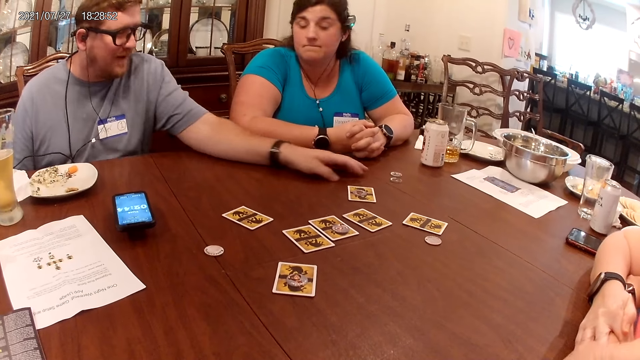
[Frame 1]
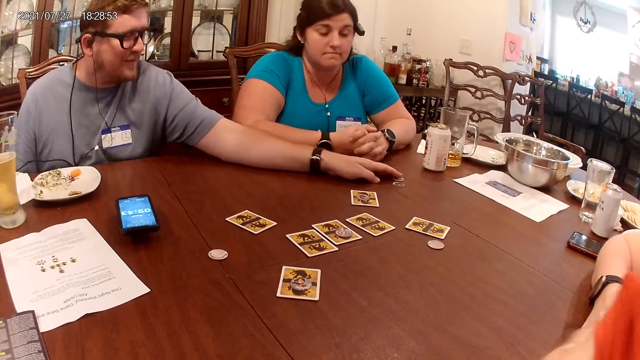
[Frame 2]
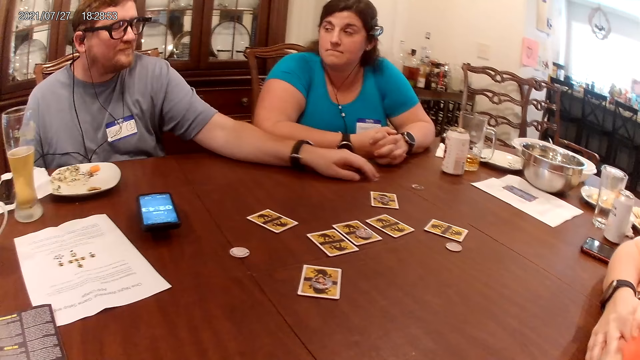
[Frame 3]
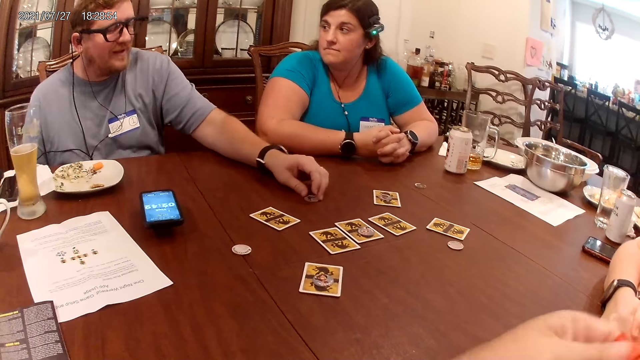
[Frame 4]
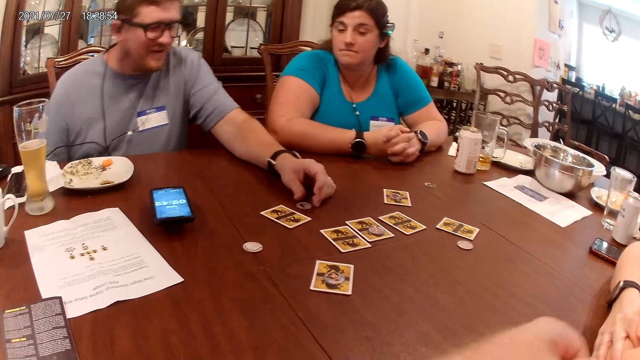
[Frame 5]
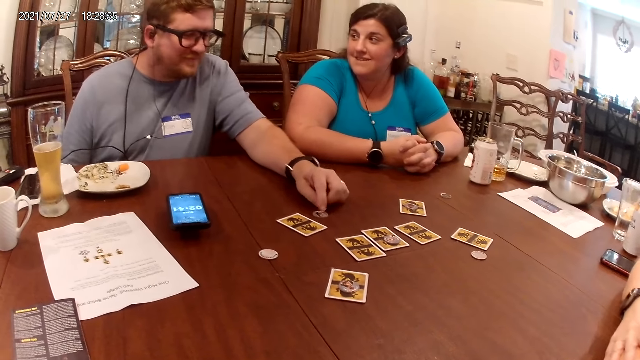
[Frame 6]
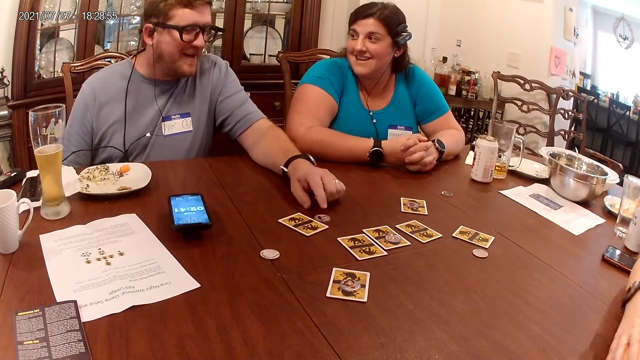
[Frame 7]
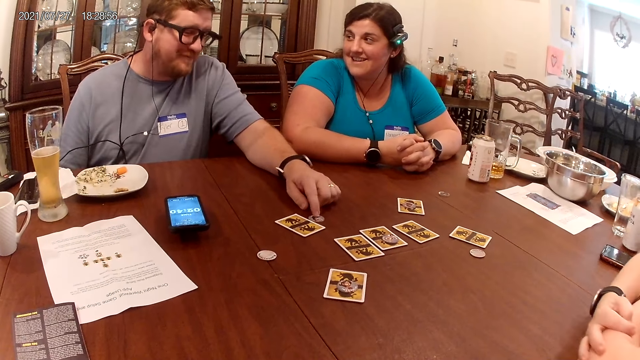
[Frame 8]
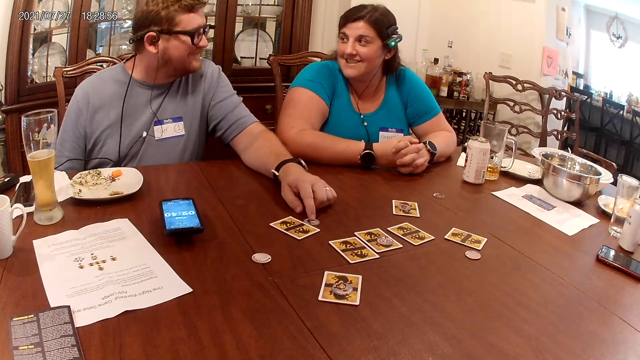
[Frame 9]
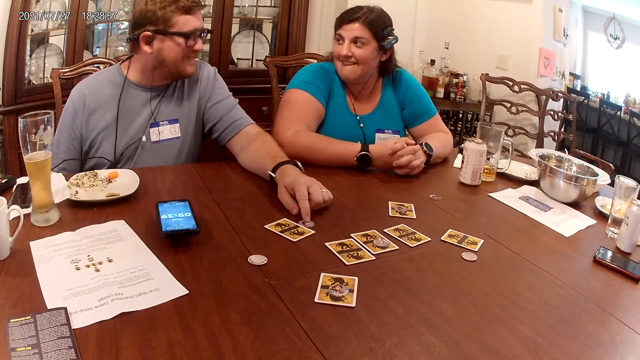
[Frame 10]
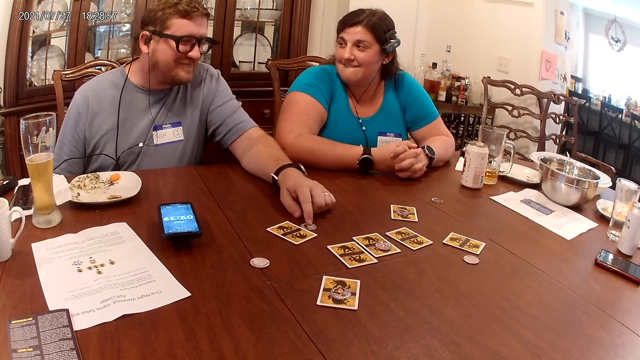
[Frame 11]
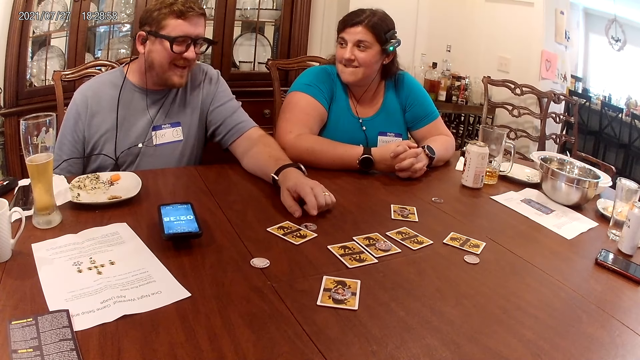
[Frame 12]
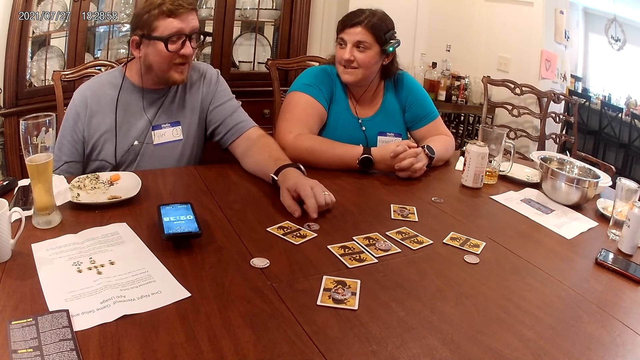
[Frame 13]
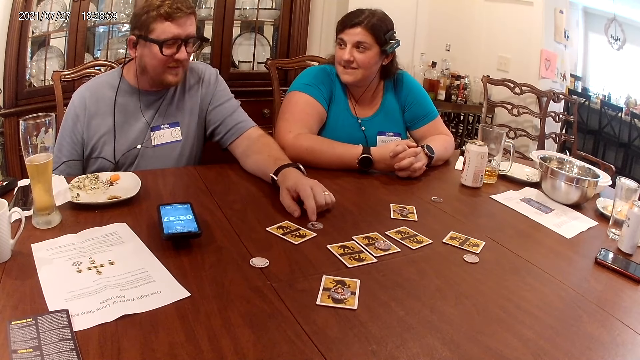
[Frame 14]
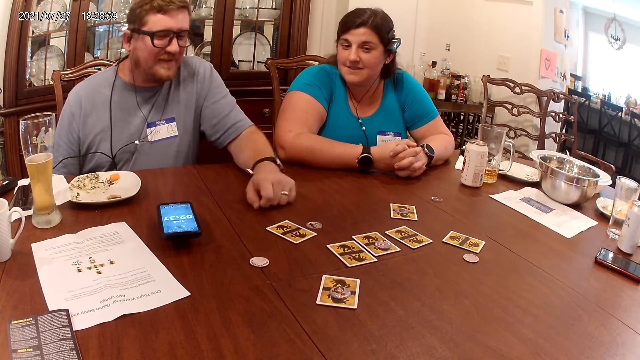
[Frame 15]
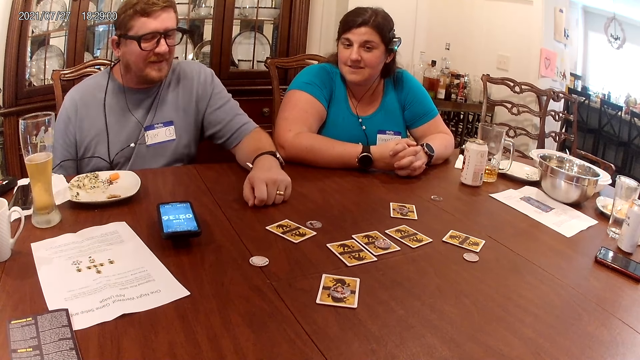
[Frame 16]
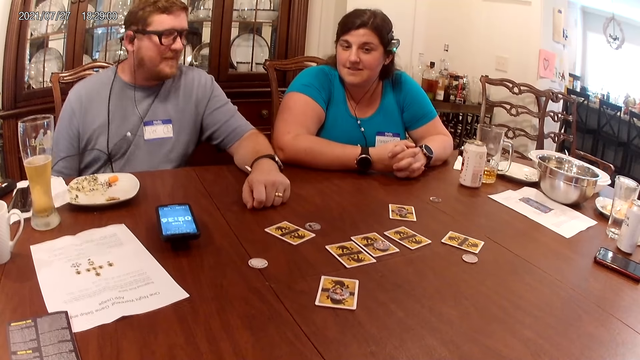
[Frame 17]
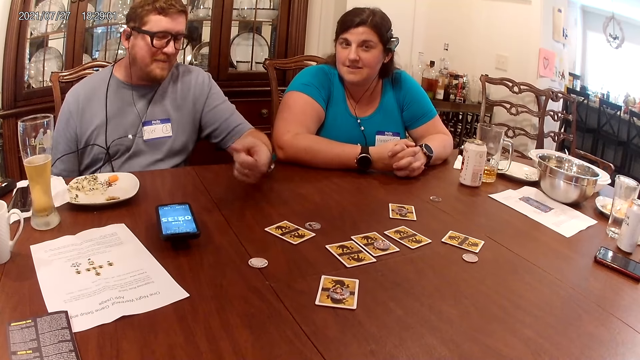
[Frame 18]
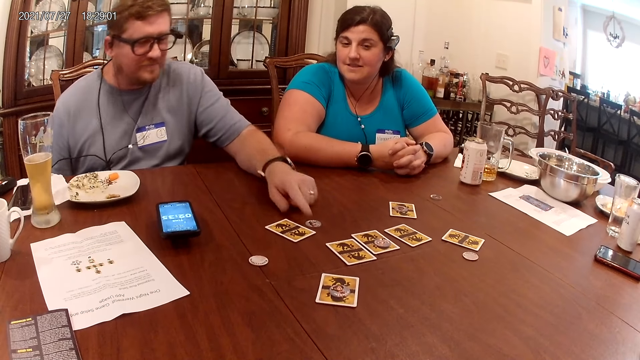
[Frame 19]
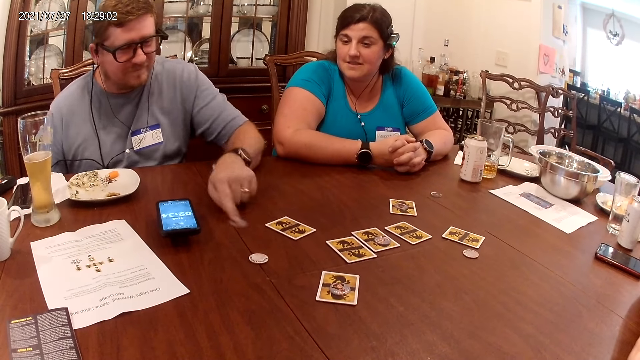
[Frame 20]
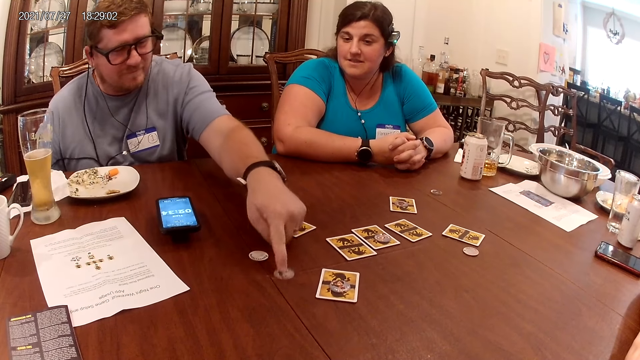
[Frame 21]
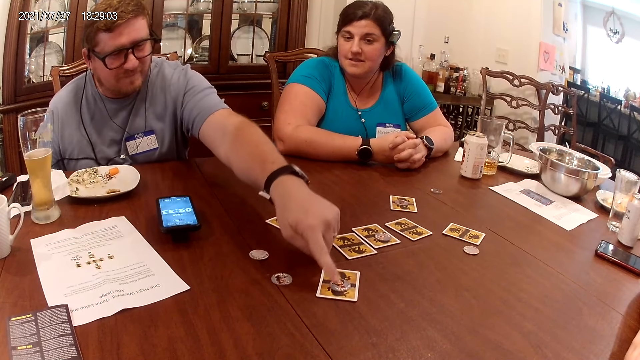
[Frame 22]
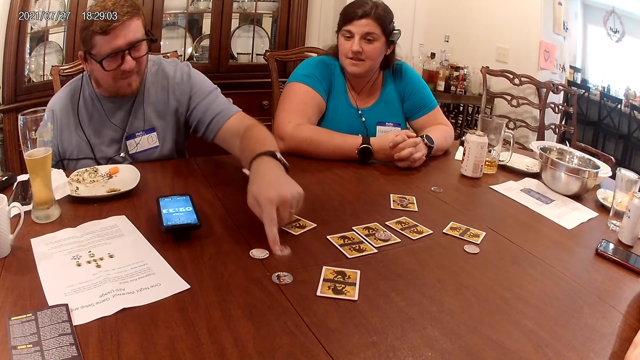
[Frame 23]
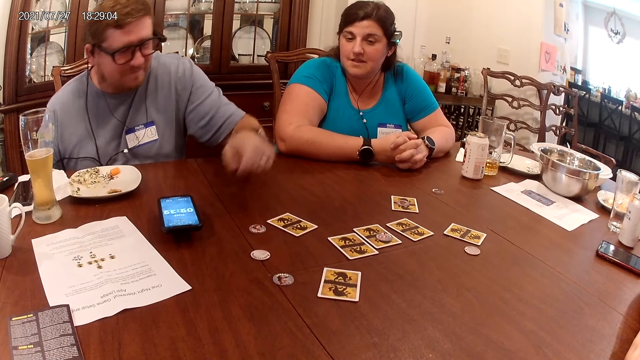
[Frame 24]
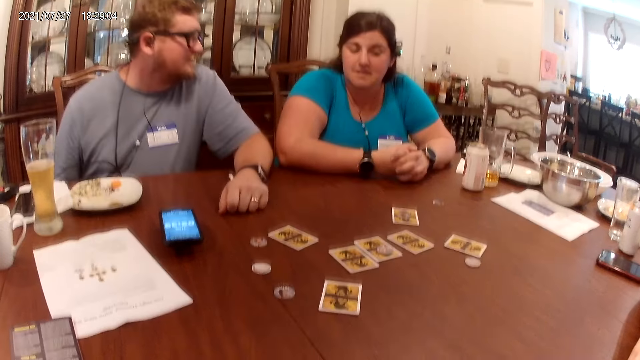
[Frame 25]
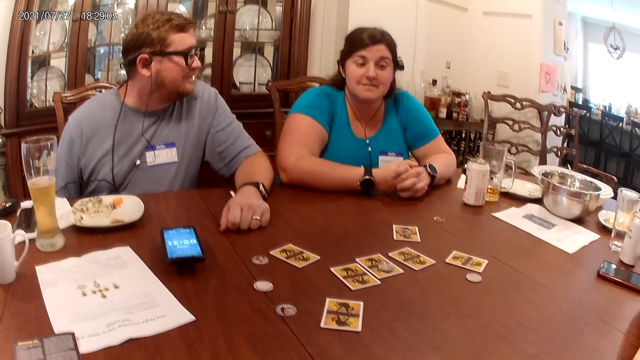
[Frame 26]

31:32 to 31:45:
The man moves a game token or coin on the table with his left hand. The man moves the game token on the table with his left hand. The man moves the game token on a card on the table with his left hand. The man pulls the coin.

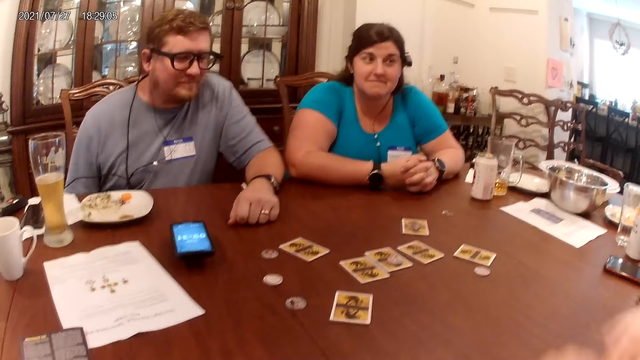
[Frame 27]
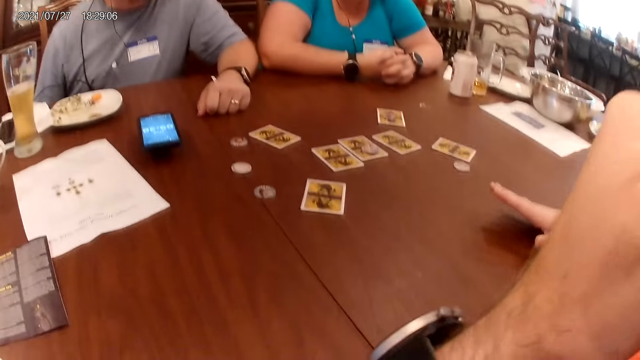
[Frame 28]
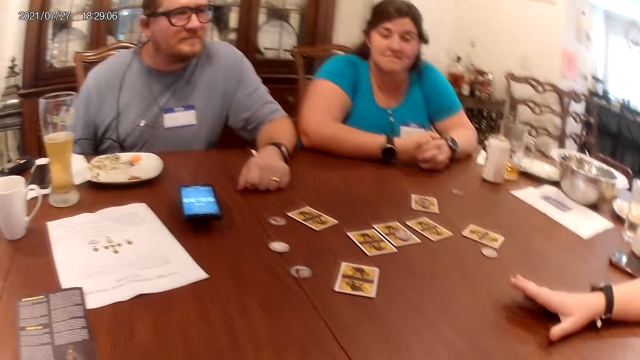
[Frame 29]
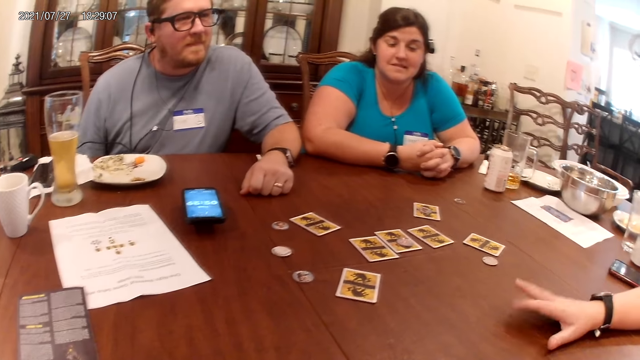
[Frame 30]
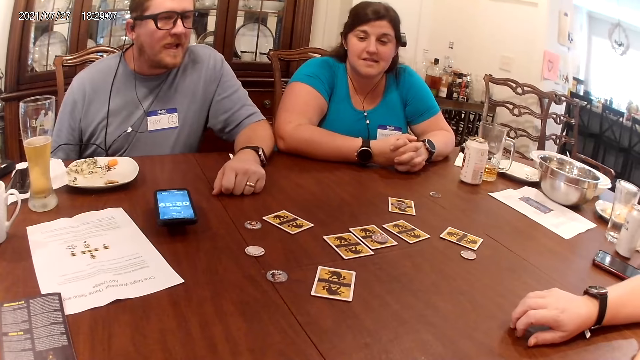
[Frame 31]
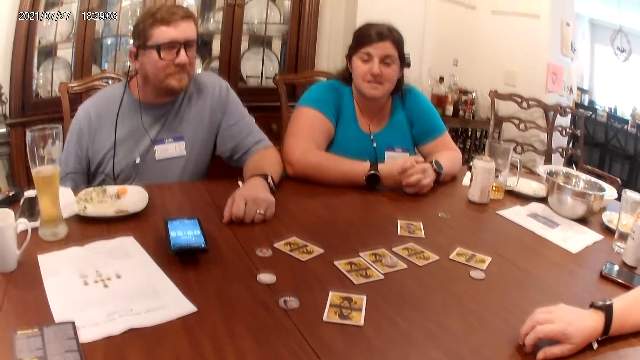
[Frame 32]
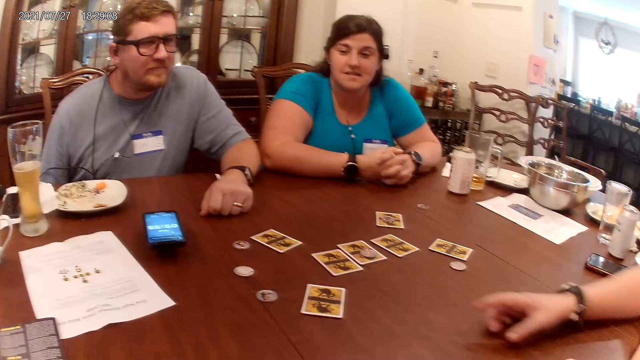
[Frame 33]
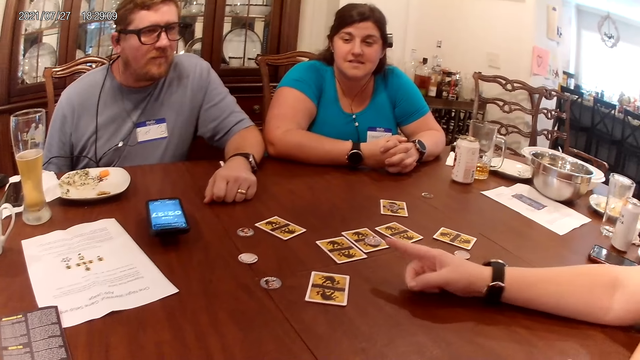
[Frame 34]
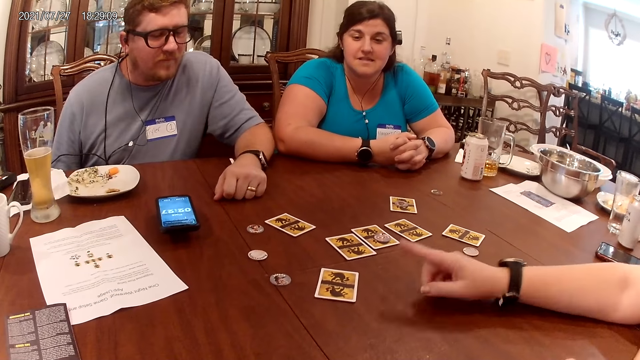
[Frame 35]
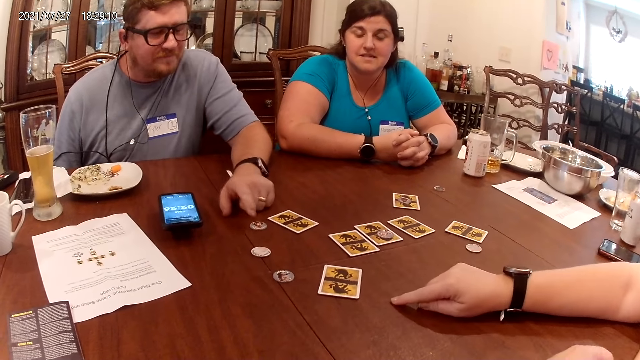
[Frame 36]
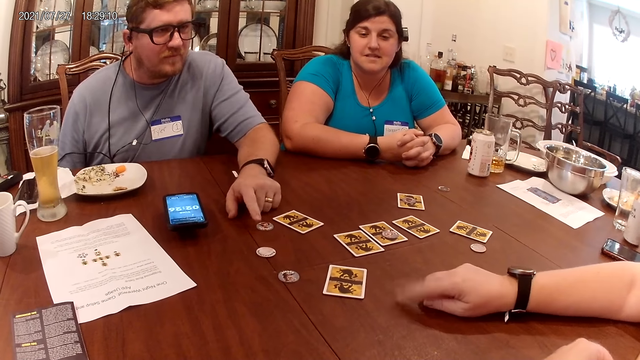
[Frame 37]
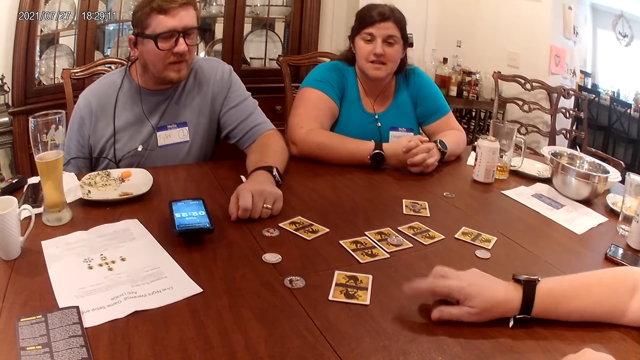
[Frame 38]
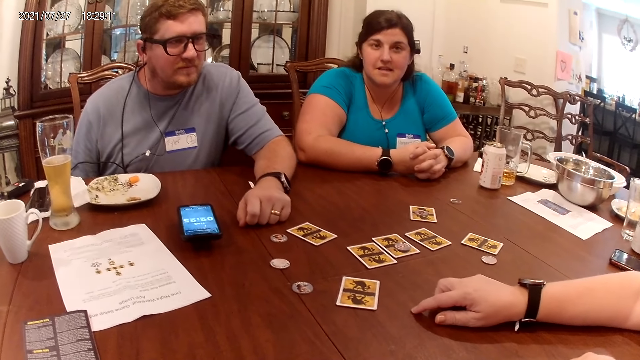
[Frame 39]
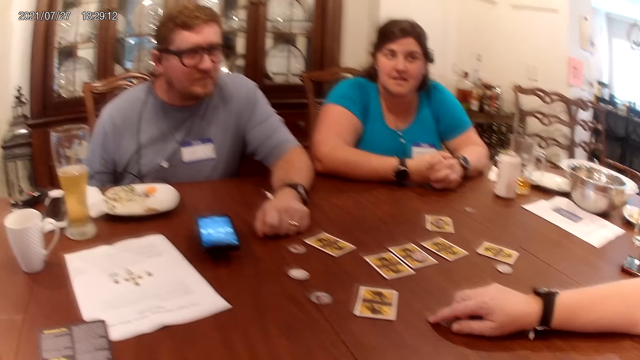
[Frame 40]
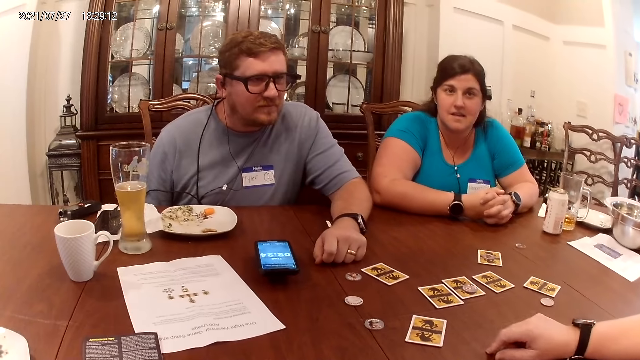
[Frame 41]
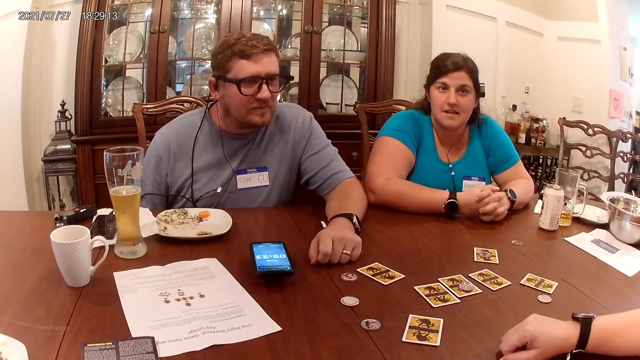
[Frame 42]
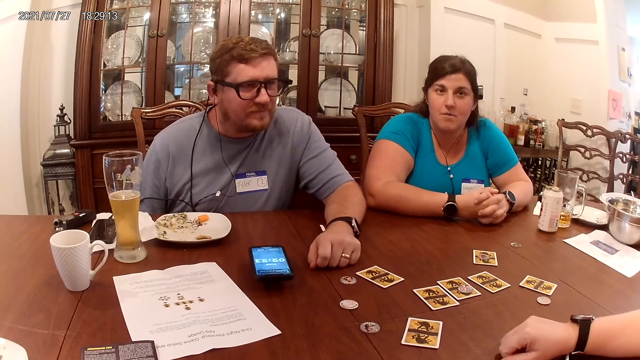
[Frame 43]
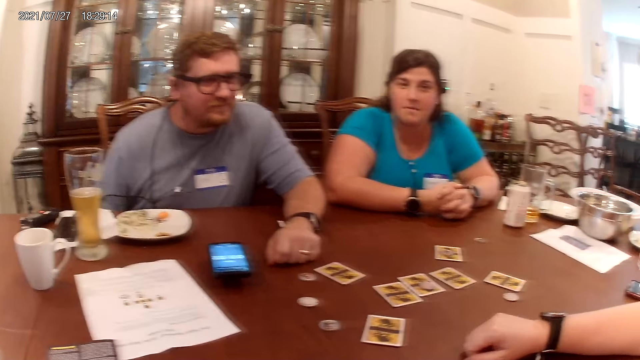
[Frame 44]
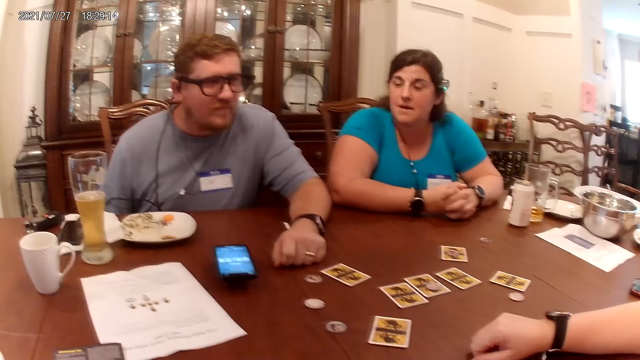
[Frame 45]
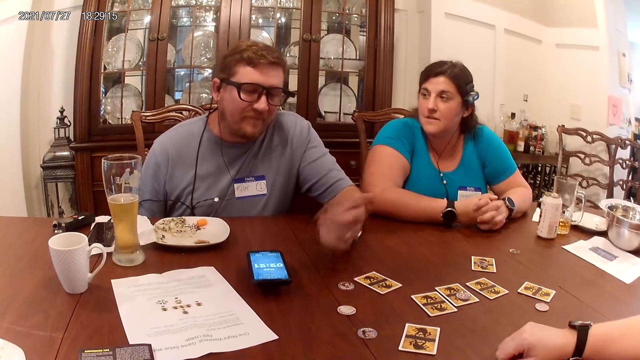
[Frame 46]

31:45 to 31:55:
The woman places her right hand on the table. The camera wearer looks at the table. Another woman speaks to the man, the first woman, and the camera wearer.
